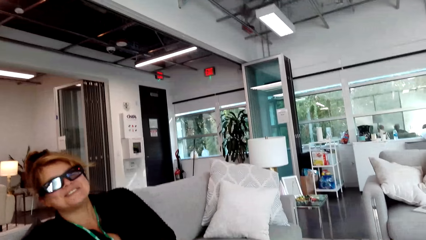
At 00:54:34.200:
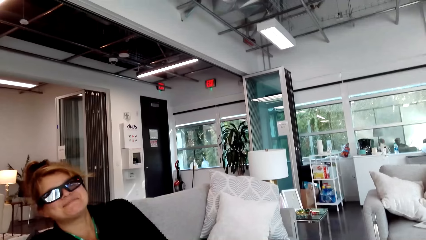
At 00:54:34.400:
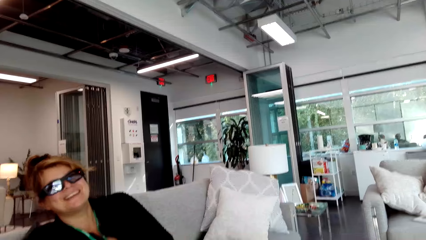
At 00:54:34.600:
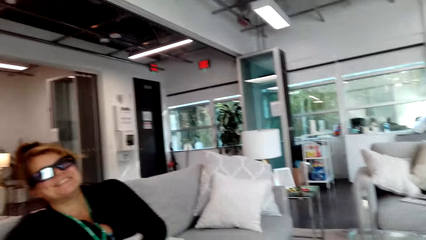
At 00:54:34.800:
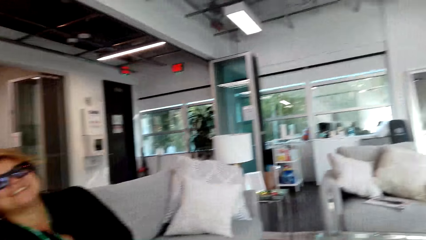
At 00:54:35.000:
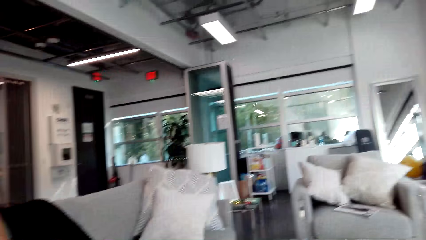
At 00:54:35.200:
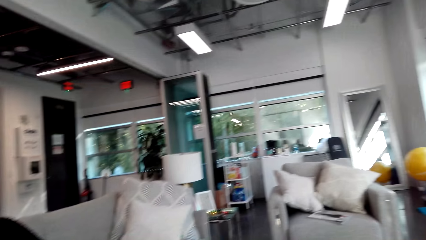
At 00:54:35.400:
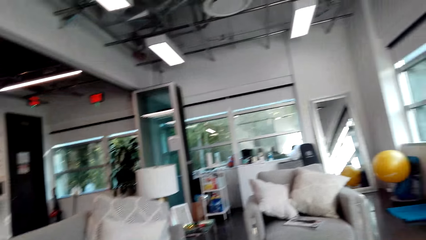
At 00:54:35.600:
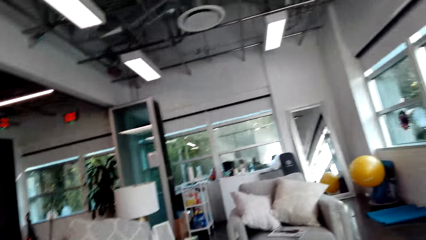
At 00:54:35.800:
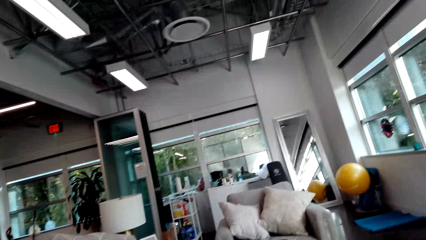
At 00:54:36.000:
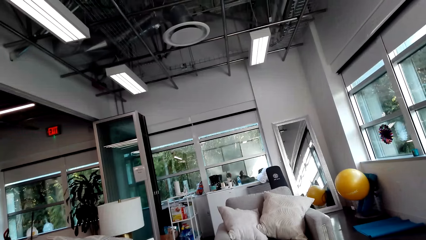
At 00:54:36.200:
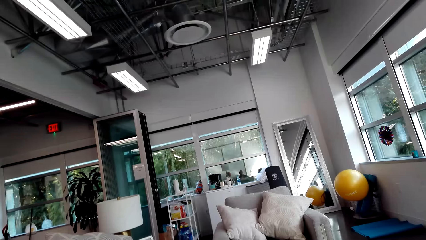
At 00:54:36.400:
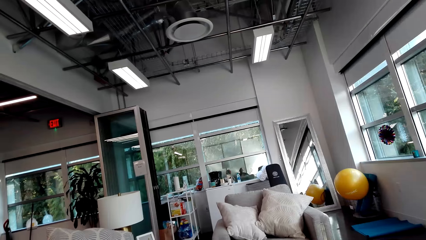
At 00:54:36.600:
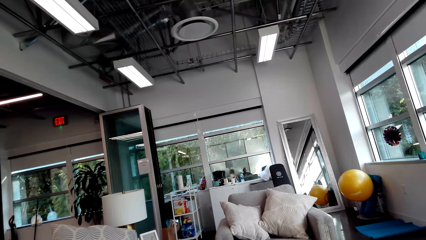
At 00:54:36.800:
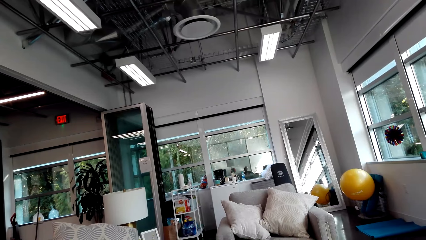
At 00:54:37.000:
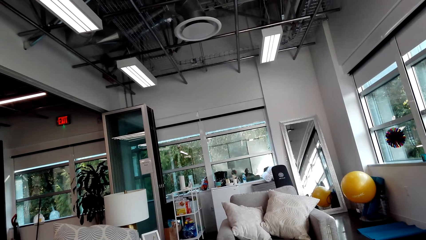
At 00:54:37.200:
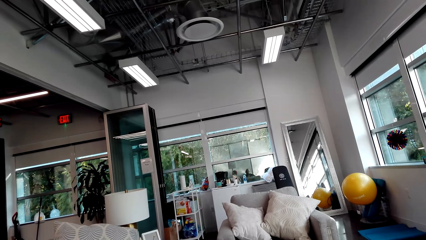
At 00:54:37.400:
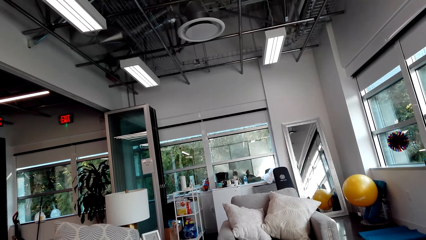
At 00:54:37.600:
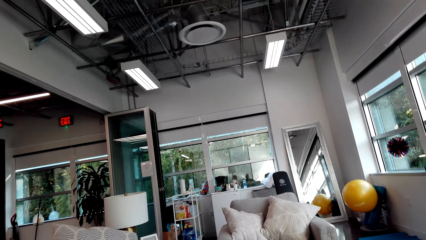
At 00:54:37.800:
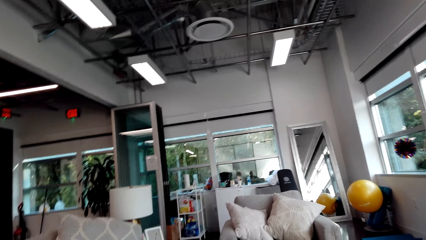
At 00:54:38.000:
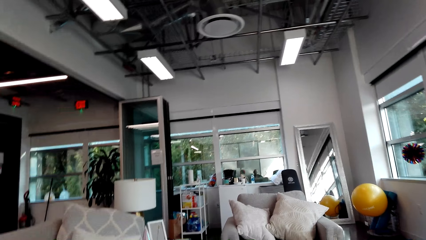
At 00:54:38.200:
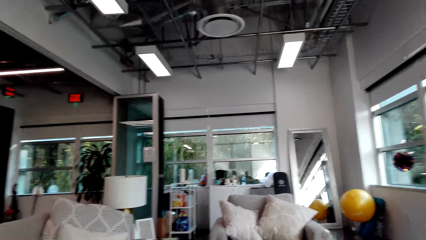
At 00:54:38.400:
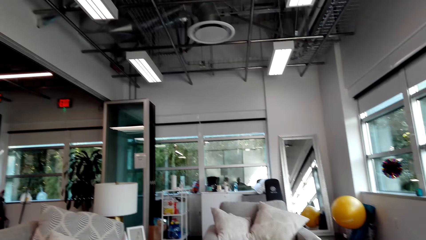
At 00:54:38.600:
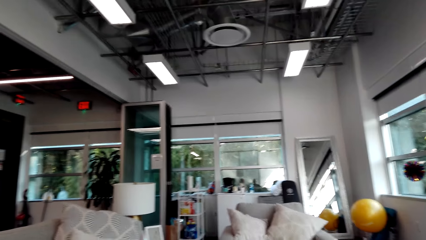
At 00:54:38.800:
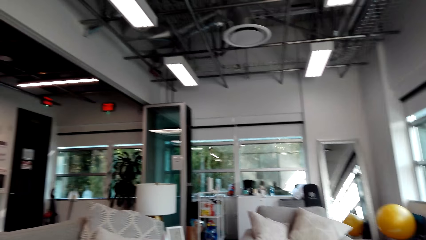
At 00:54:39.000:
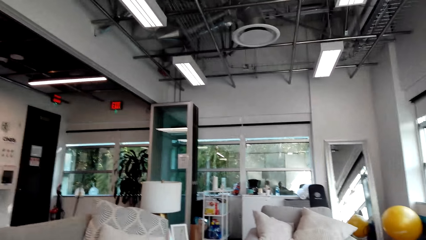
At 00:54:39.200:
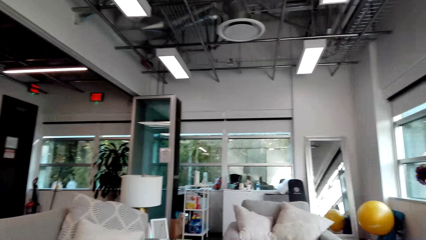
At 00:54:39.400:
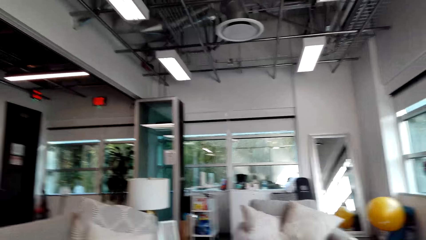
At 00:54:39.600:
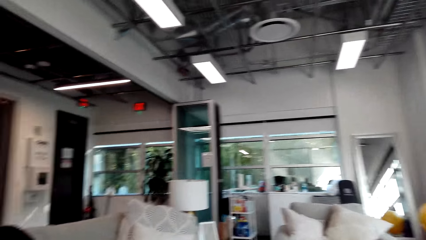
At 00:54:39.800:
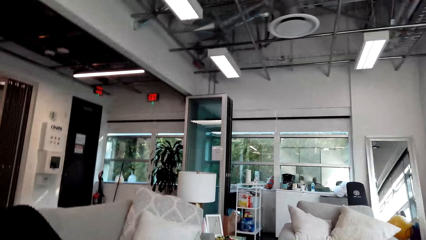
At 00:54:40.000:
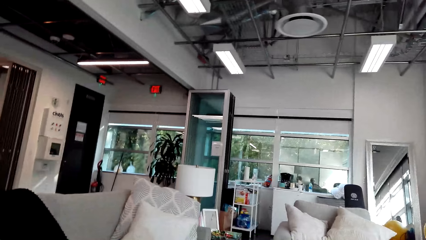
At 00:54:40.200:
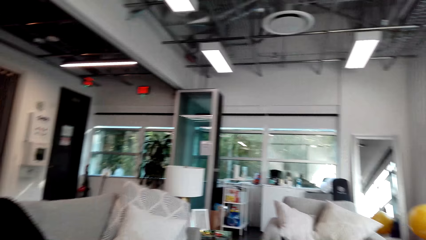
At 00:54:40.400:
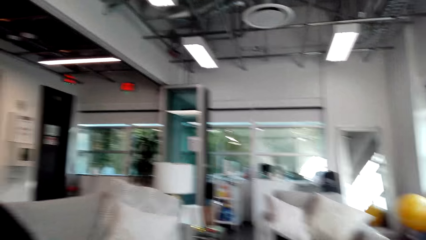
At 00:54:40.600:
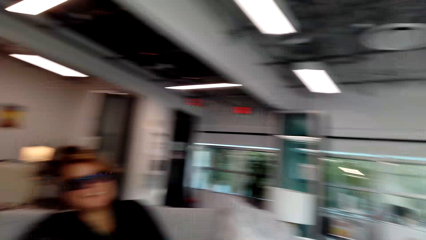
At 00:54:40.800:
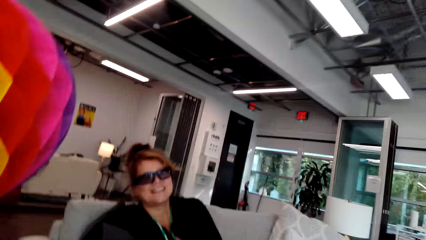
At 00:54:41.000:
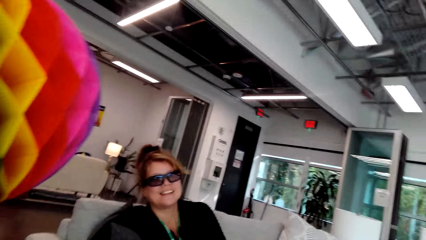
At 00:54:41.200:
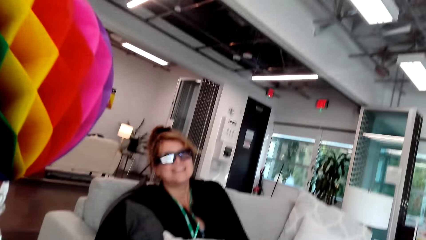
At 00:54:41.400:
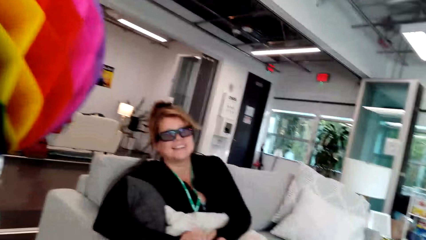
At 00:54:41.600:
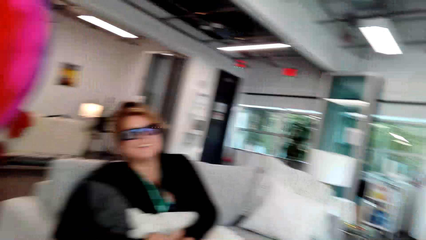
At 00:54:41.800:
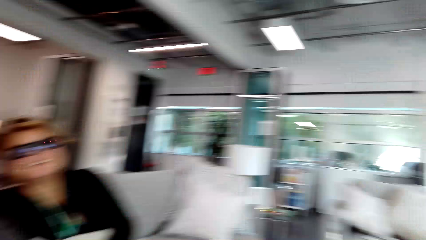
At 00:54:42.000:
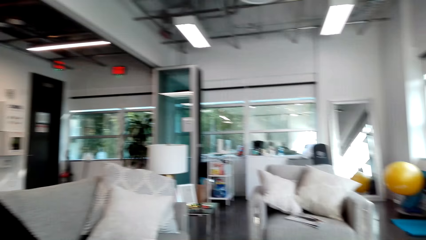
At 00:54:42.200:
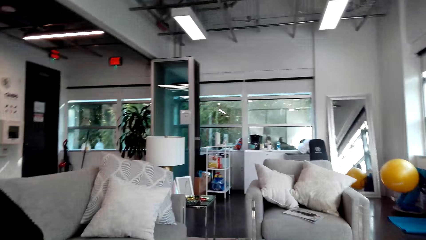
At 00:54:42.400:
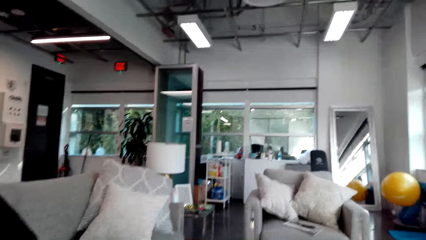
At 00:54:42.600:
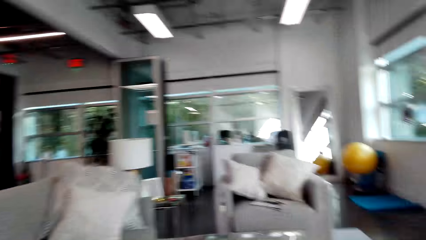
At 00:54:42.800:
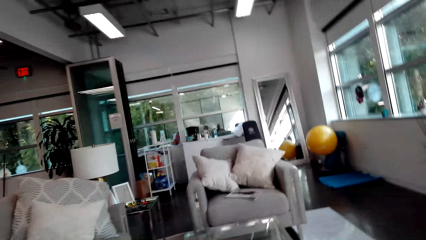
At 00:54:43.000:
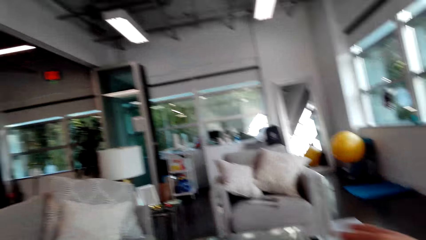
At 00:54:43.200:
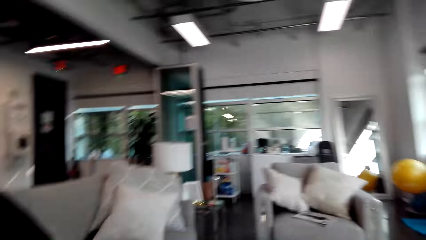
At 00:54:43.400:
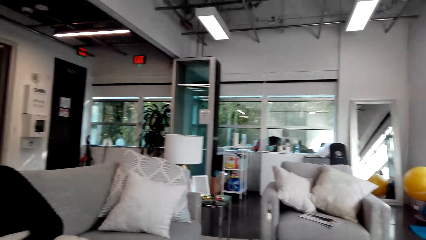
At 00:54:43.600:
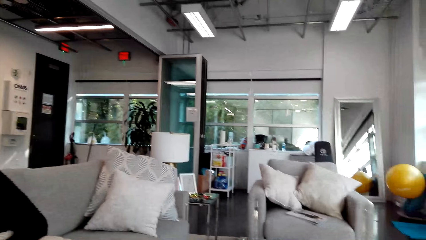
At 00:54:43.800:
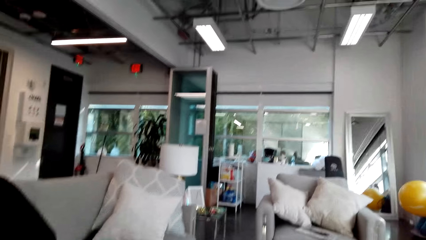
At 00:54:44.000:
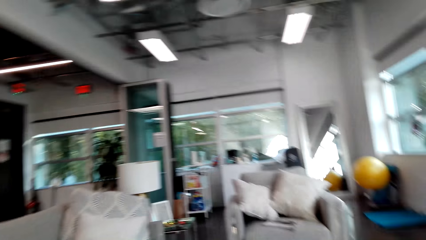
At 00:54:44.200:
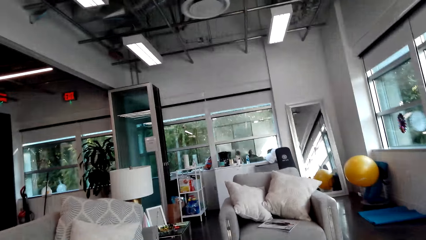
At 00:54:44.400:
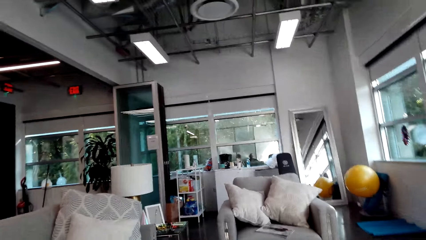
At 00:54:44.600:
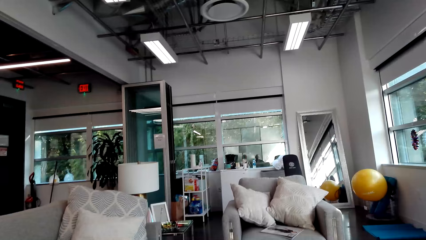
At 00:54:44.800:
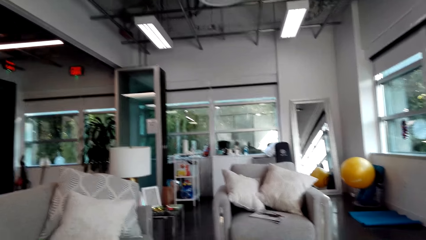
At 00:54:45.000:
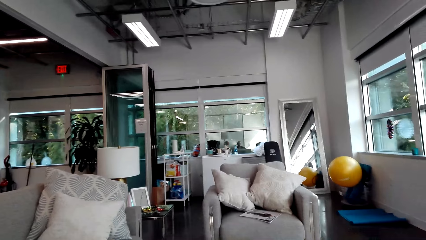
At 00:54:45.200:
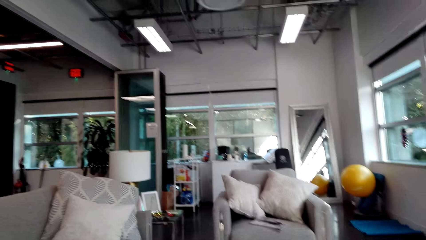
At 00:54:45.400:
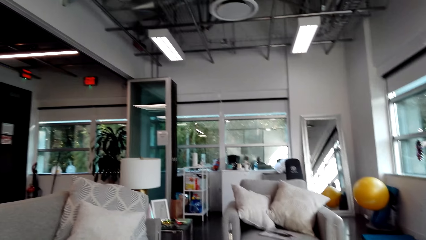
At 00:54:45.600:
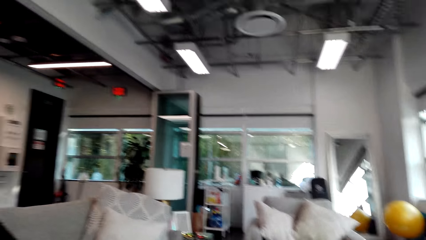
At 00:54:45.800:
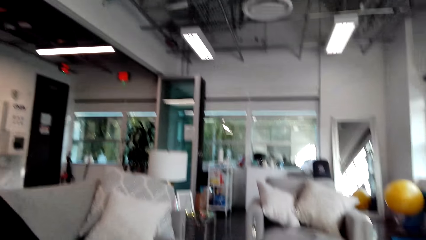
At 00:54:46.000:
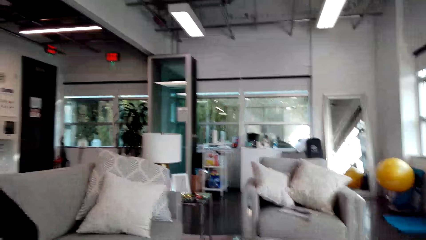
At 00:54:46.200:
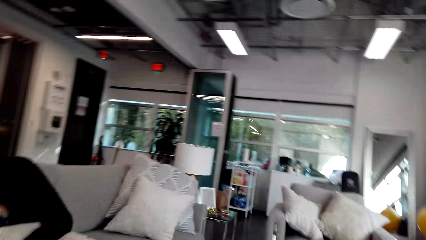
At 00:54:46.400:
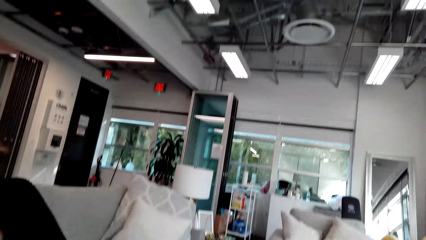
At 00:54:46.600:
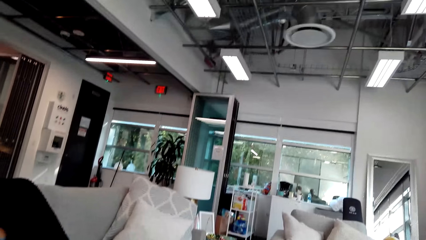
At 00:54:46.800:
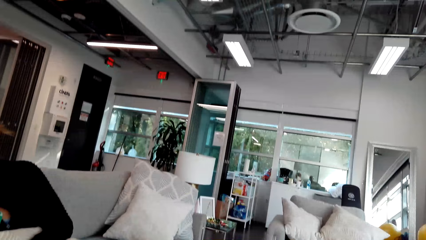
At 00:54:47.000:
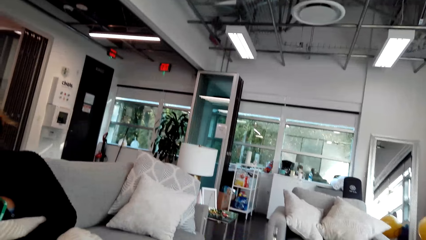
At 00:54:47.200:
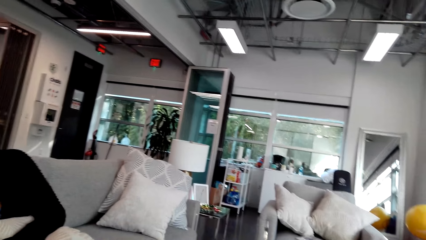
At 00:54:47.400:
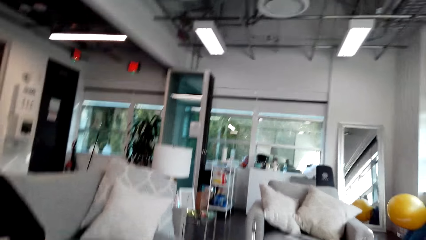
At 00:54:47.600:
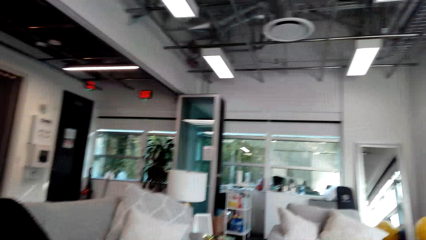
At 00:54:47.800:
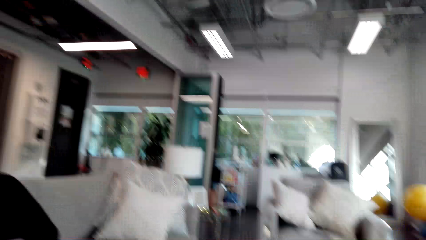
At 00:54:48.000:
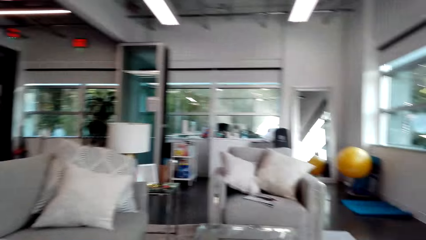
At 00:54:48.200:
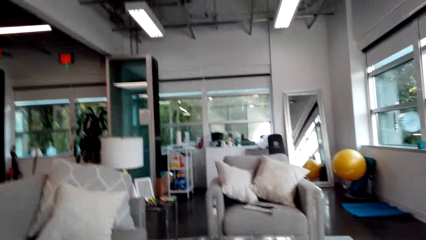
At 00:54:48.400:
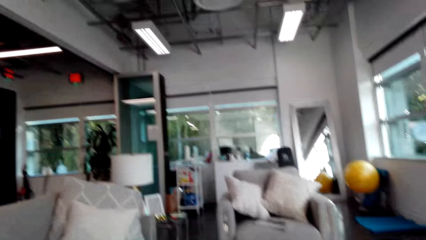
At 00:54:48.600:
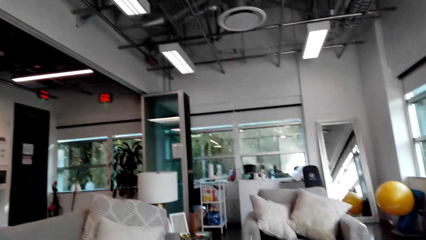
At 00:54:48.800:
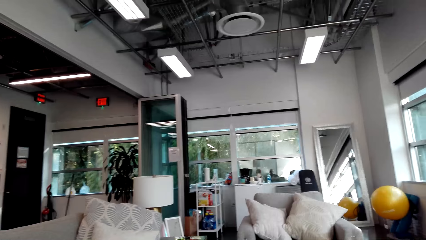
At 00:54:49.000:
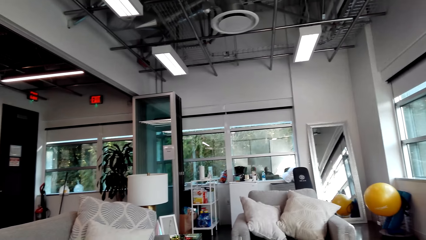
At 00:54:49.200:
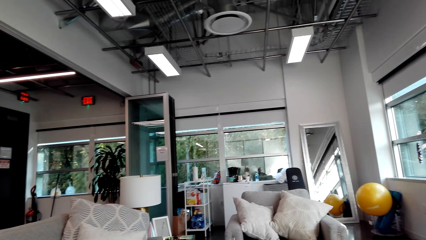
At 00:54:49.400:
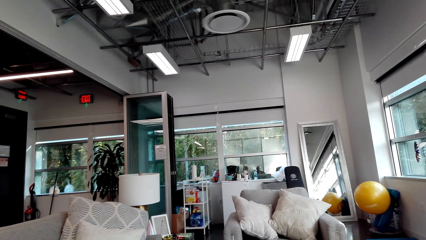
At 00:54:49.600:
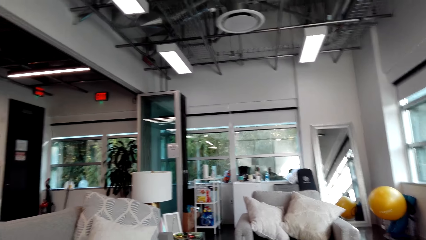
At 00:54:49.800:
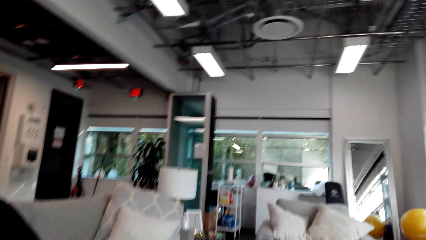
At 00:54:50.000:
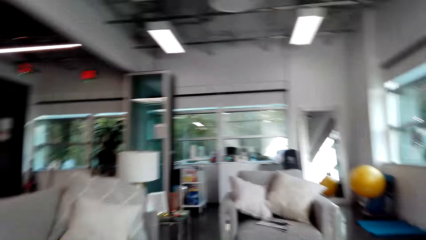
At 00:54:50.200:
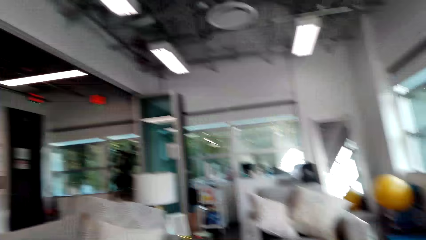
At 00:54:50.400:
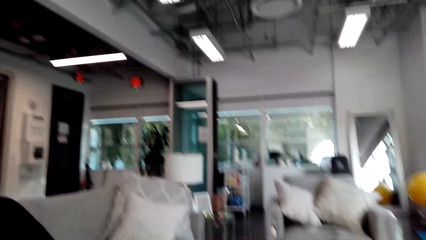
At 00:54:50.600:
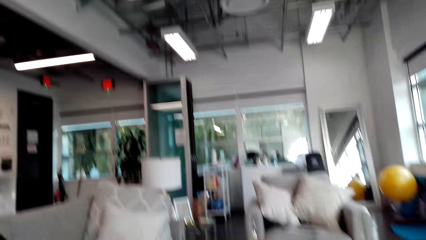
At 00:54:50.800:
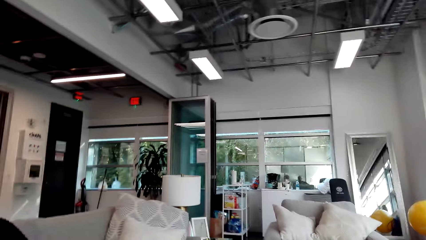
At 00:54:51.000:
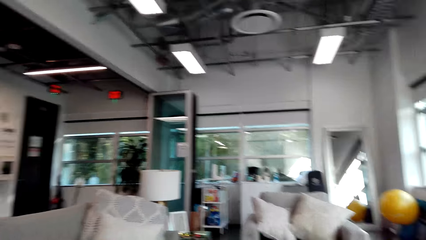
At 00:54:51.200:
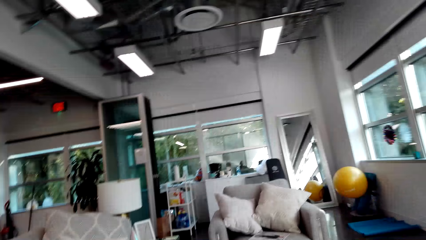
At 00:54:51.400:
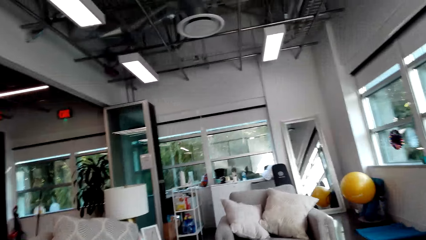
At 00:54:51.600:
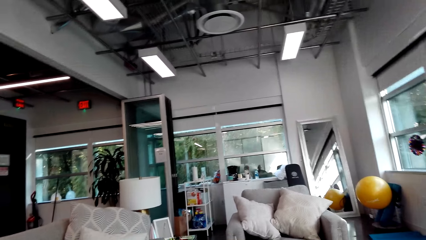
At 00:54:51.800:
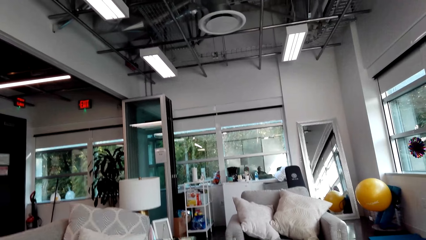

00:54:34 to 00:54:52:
The camera wearer looks around. They look at the lady. They look around. They talk to the lady. They look around.
